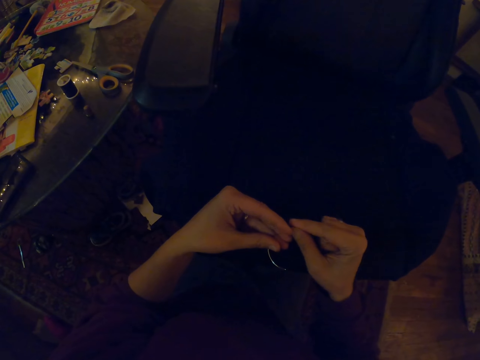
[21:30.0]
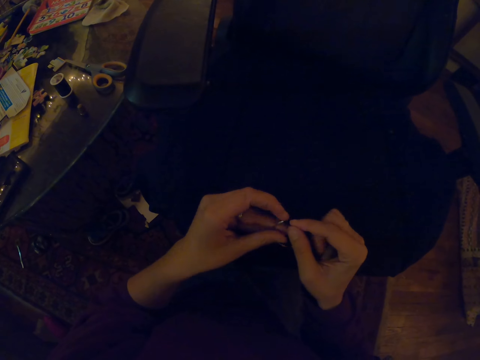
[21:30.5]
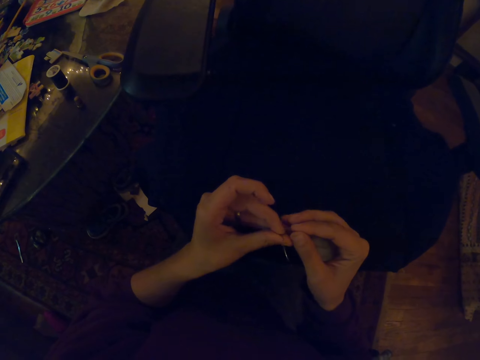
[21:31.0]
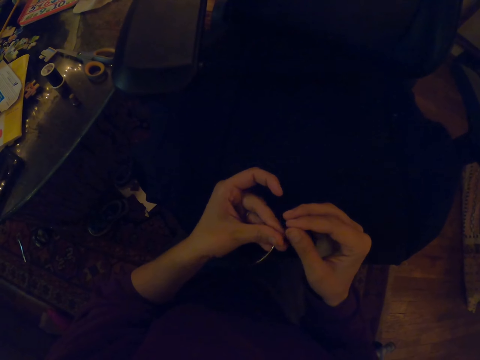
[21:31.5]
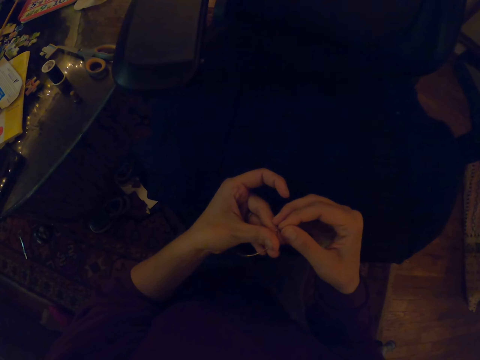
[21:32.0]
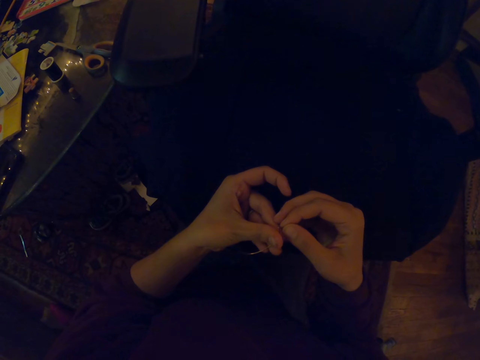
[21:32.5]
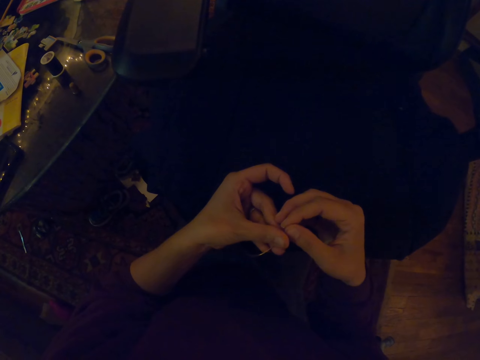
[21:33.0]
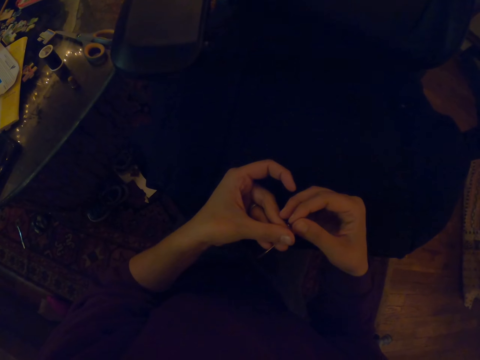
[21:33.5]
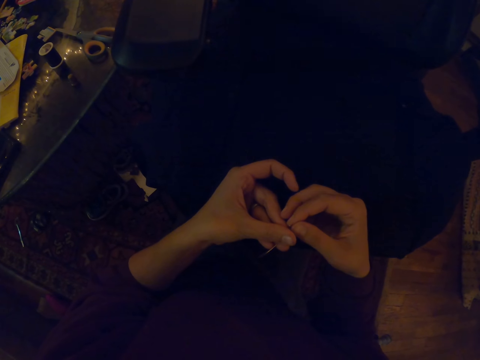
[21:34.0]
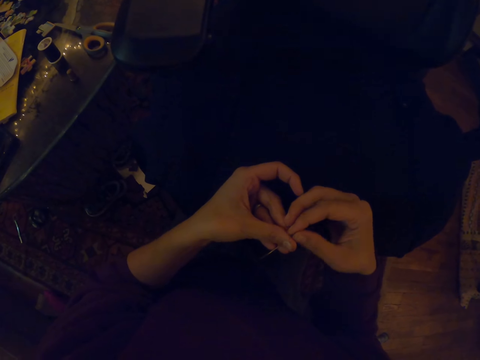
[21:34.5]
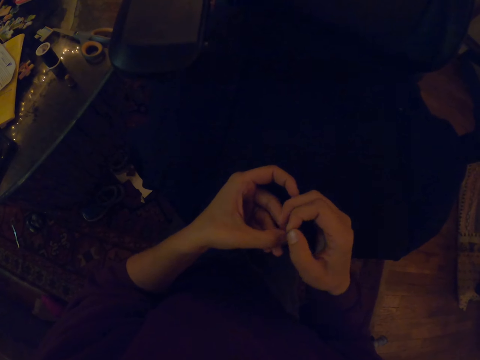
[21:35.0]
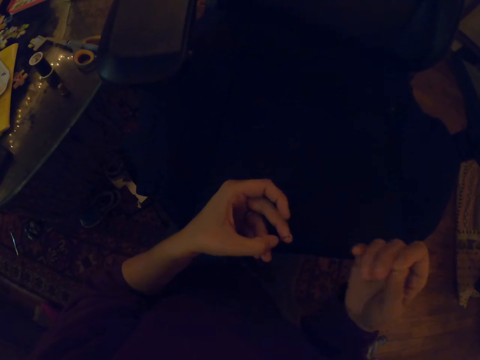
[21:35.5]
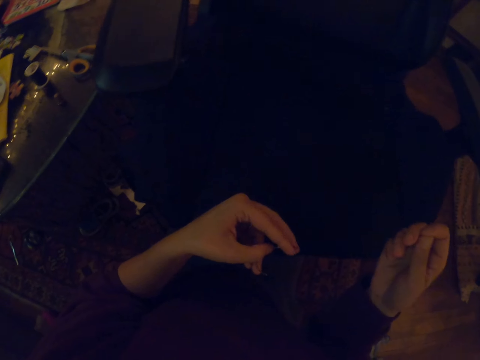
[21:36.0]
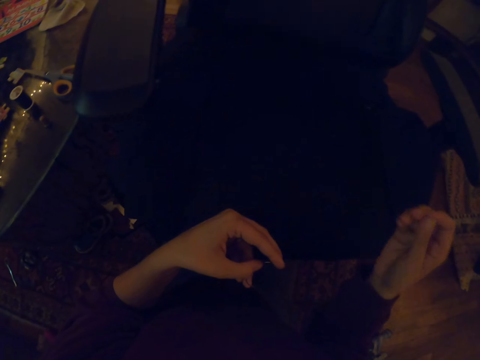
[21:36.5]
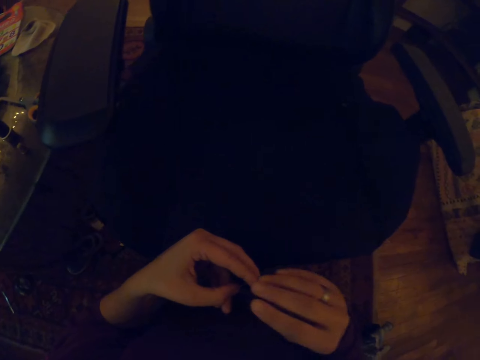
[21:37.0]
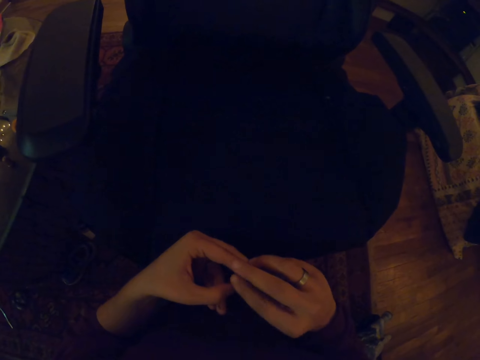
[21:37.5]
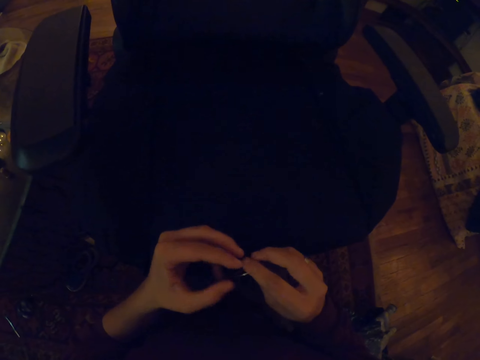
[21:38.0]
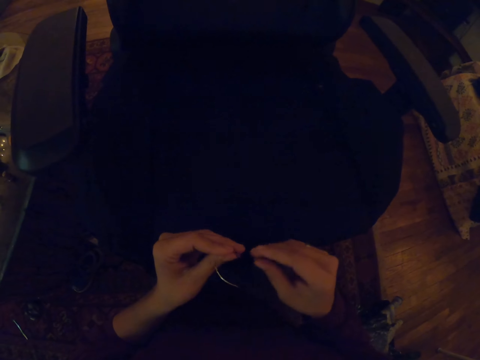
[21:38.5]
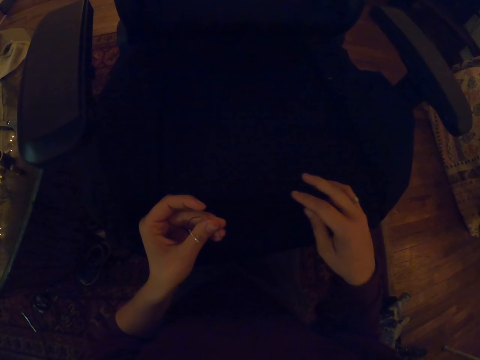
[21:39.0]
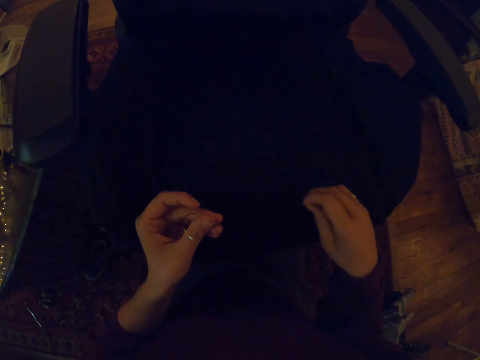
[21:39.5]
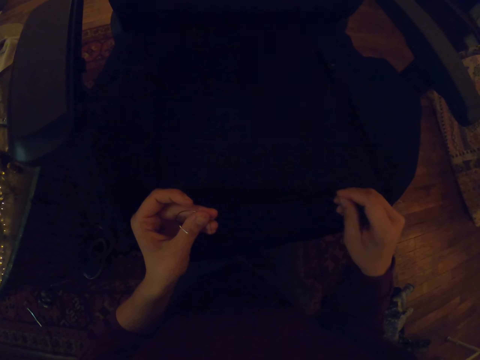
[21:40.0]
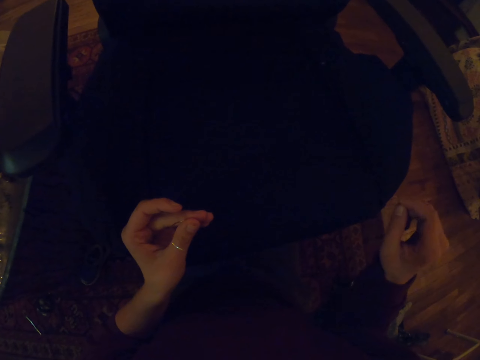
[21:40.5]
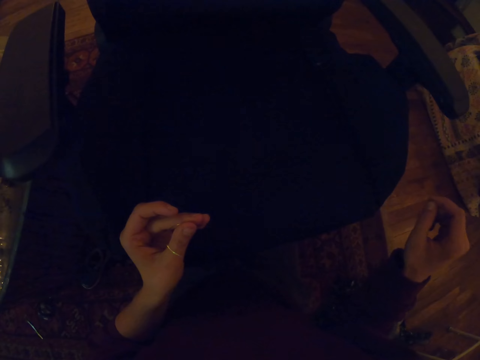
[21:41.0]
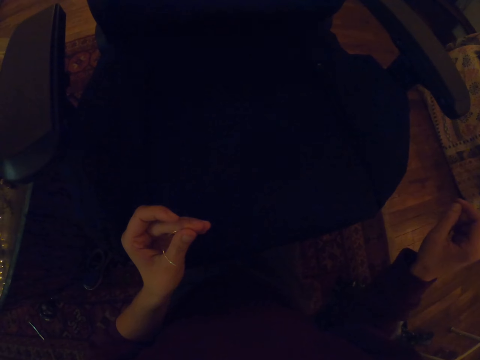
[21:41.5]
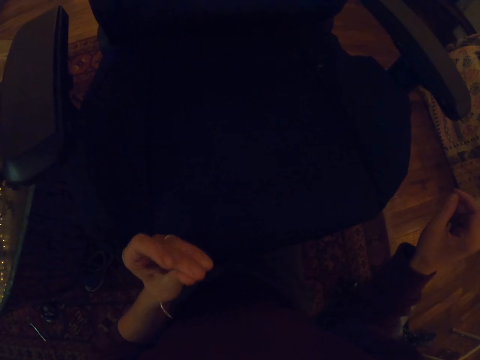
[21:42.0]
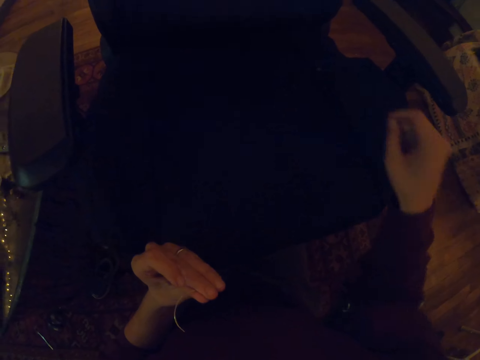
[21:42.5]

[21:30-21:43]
The camera wearer puts sewing thread to the needle.

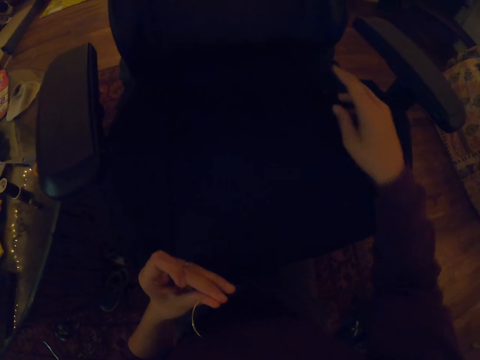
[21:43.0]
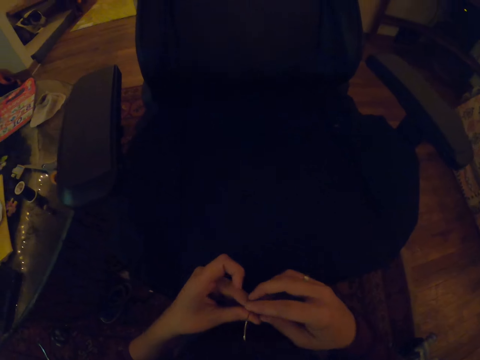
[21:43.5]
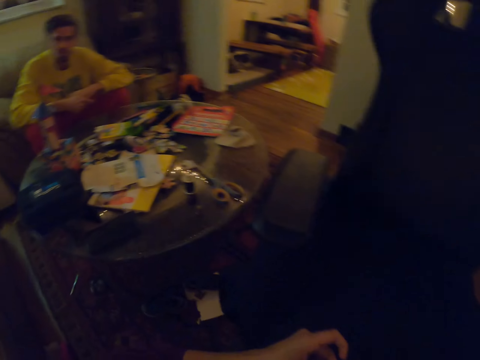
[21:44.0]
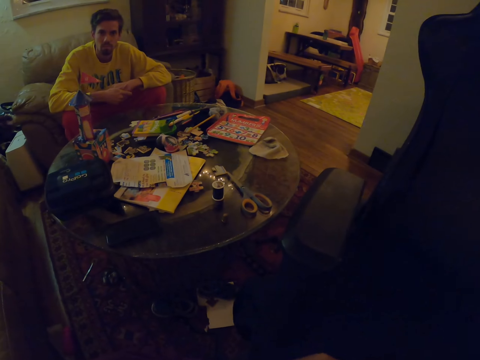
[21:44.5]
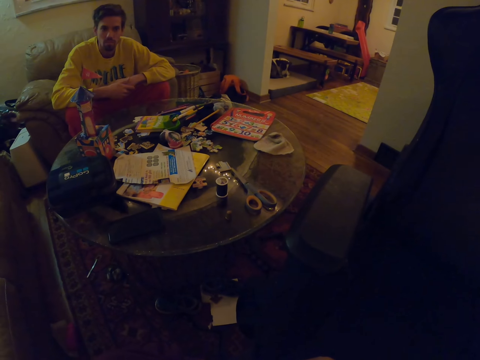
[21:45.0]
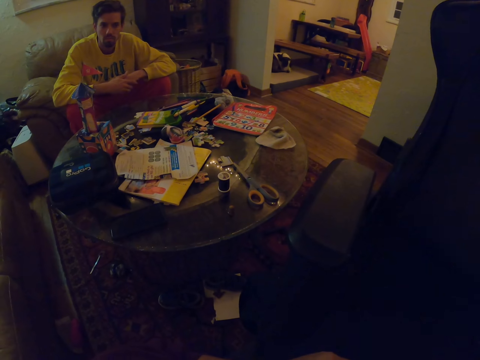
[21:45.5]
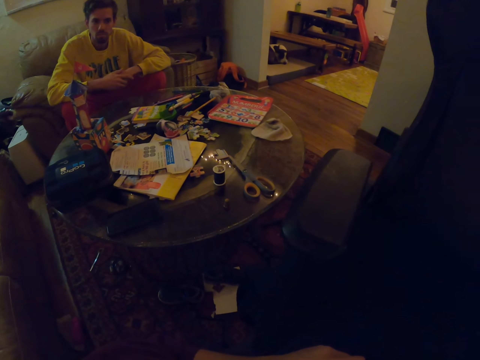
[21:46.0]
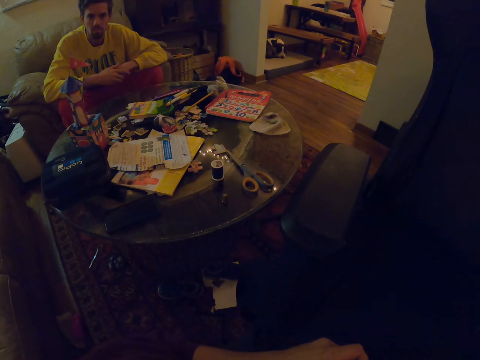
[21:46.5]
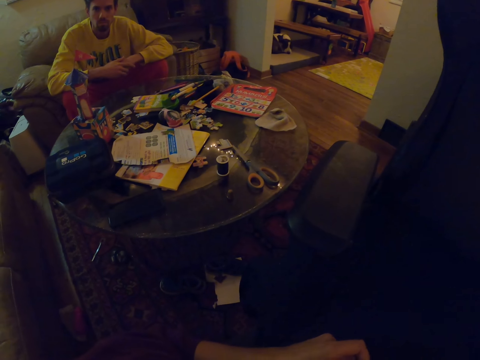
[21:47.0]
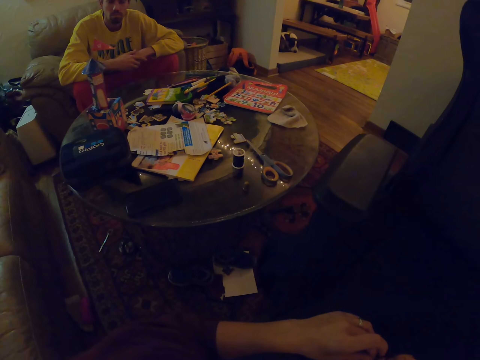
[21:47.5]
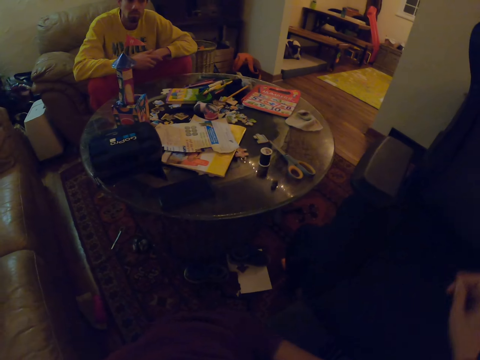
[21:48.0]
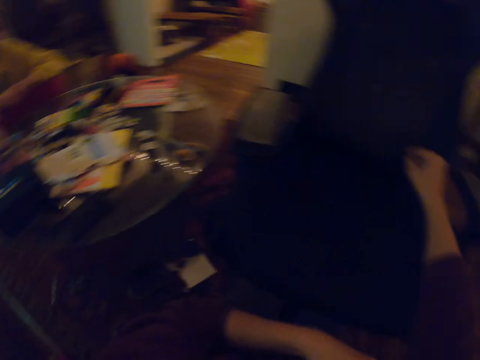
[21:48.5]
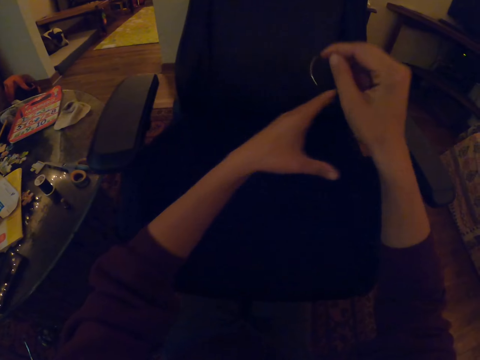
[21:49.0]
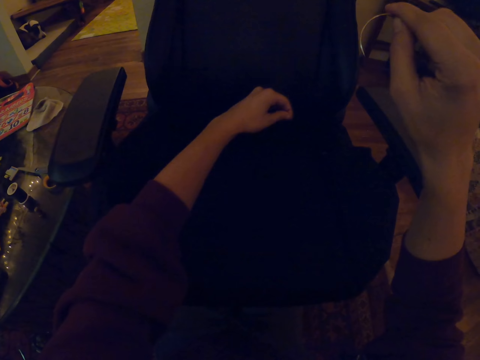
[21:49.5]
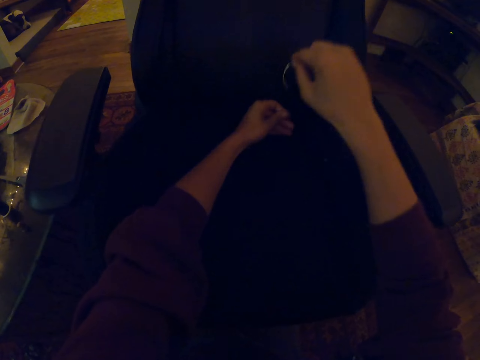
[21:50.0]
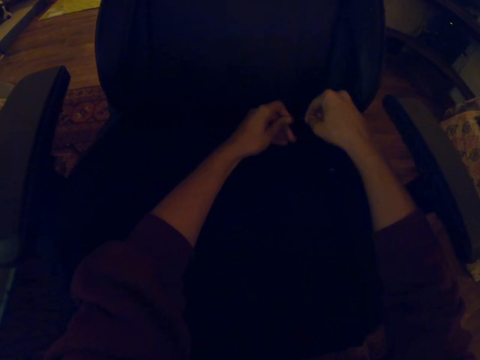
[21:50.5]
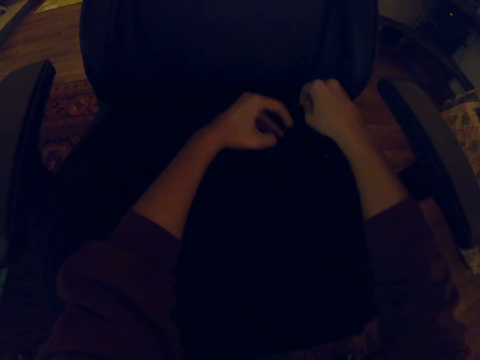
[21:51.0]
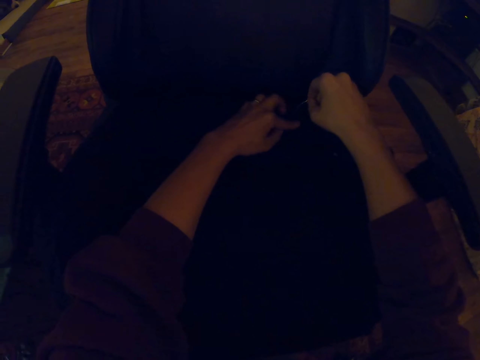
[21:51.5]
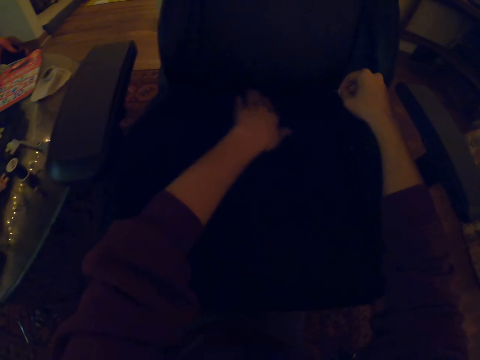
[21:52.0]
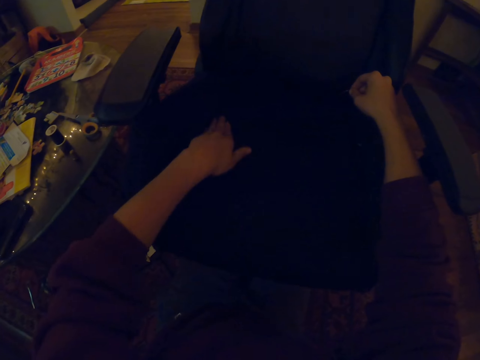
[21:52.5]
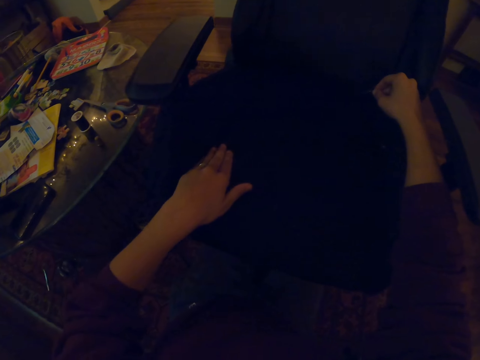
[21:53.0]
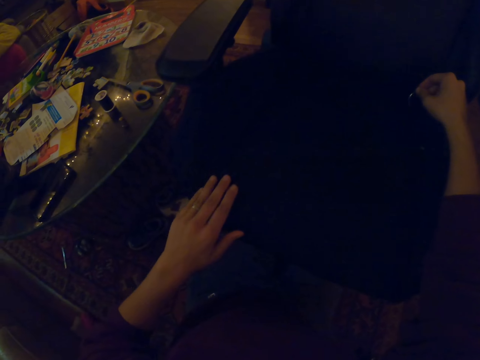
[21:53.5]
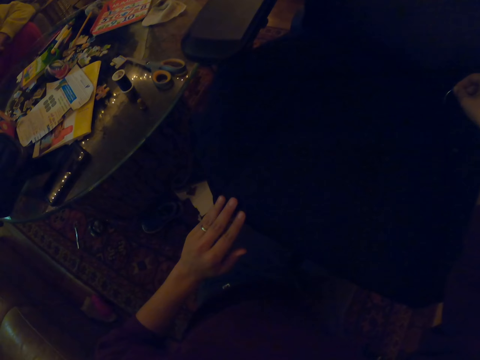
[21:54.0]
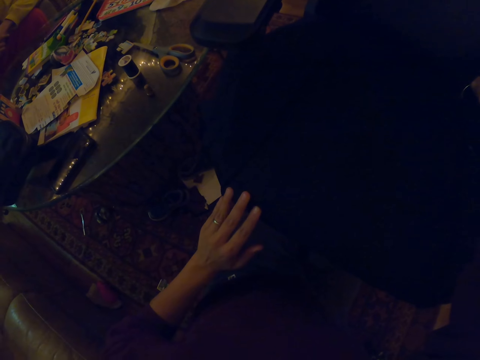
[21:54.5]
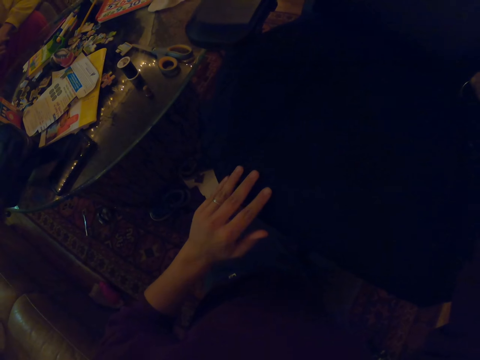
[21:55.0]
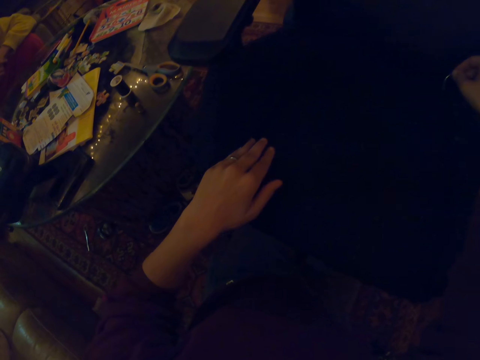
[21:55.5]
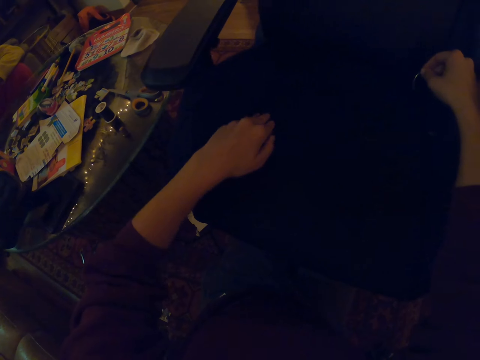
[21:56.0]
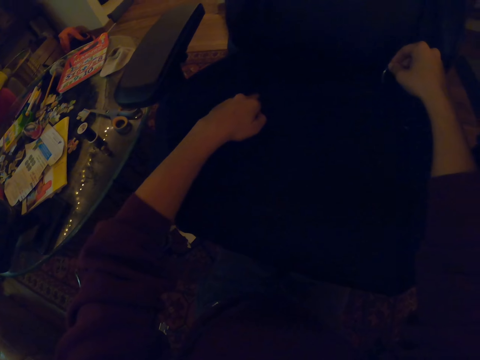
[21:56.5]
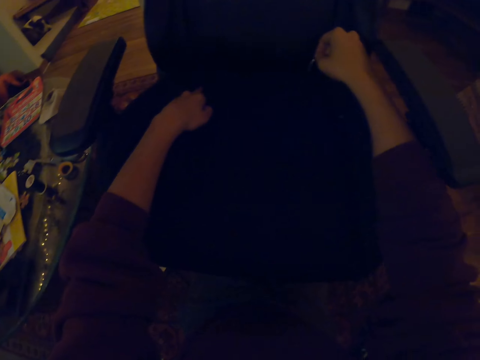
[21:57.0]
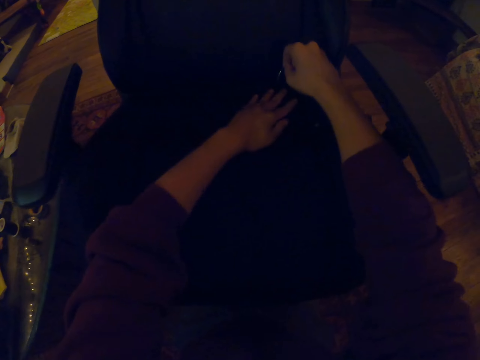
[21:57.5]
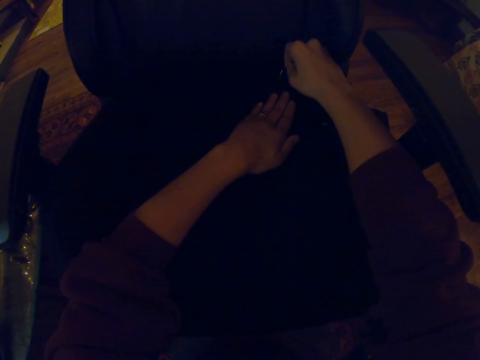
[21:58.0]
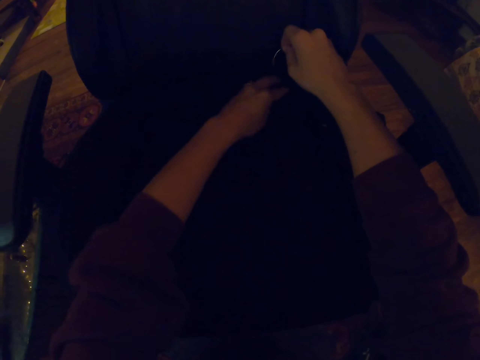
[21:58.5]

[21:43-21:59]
A person looks at the camera wearer. The camera wearer touches the chair. They knit the chair cloth.
